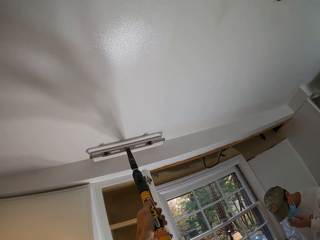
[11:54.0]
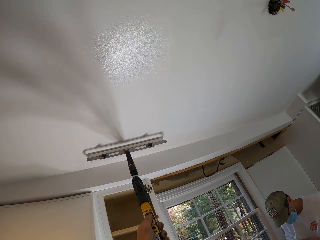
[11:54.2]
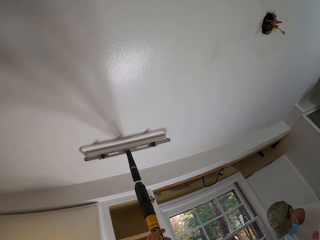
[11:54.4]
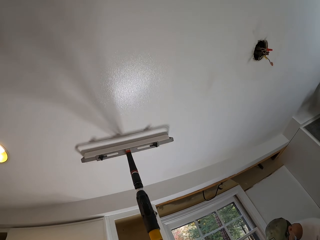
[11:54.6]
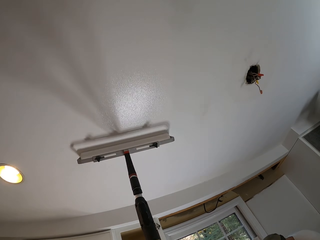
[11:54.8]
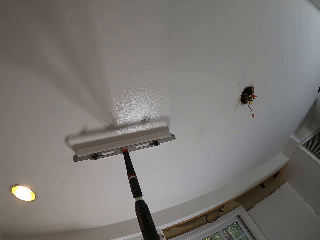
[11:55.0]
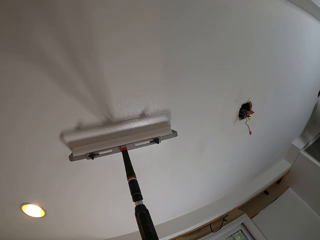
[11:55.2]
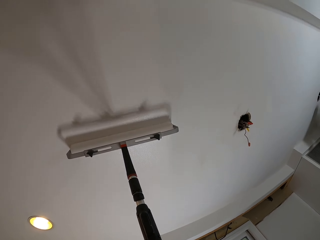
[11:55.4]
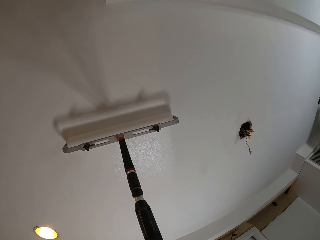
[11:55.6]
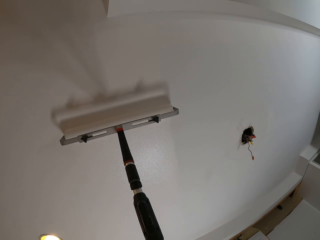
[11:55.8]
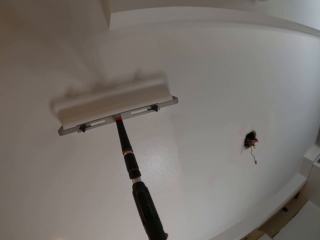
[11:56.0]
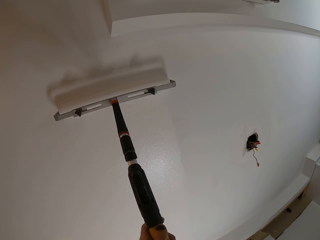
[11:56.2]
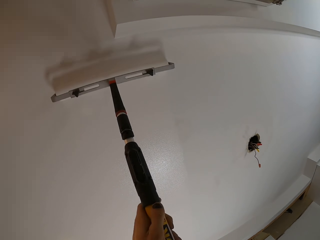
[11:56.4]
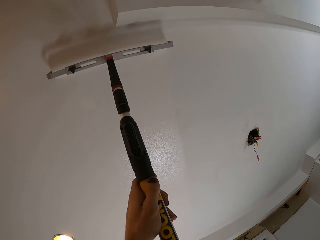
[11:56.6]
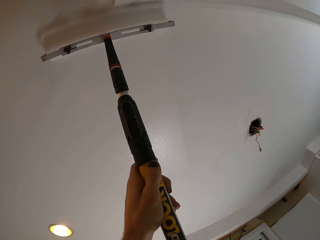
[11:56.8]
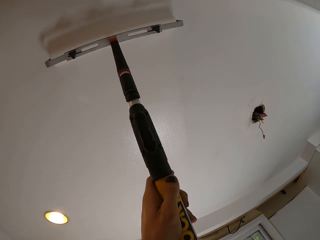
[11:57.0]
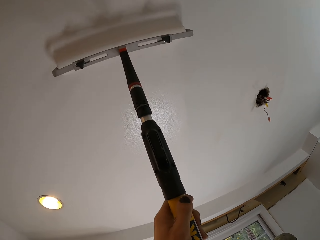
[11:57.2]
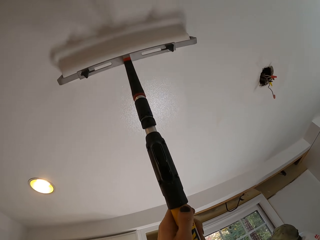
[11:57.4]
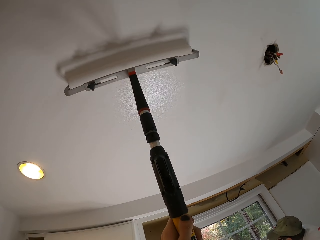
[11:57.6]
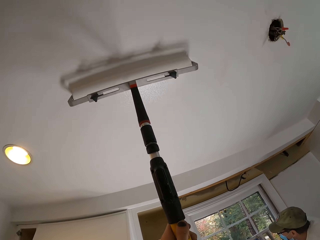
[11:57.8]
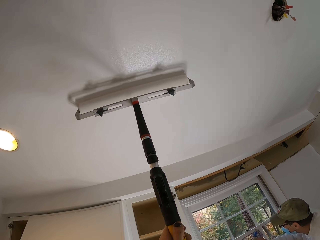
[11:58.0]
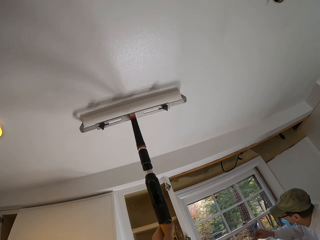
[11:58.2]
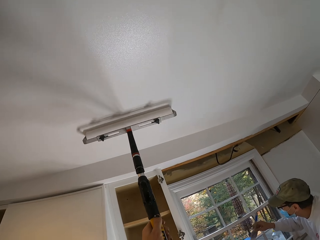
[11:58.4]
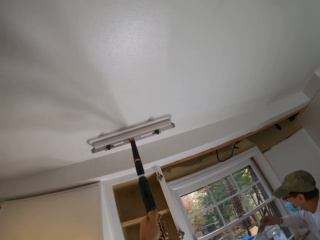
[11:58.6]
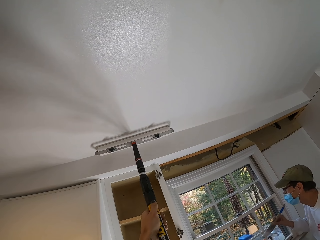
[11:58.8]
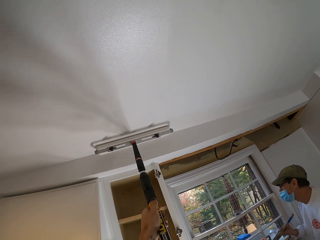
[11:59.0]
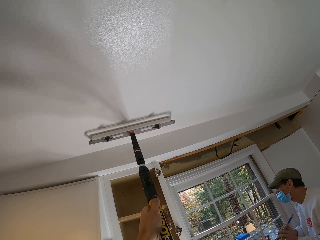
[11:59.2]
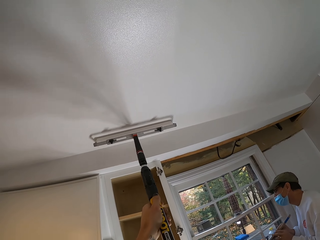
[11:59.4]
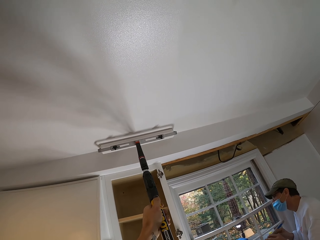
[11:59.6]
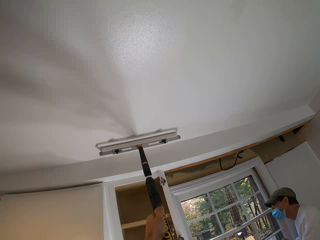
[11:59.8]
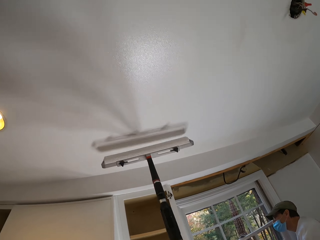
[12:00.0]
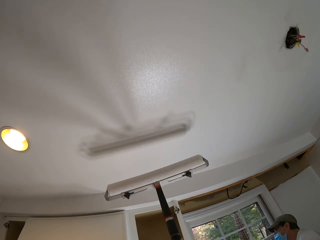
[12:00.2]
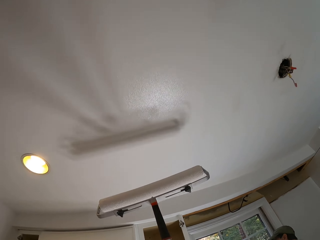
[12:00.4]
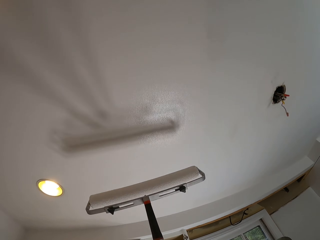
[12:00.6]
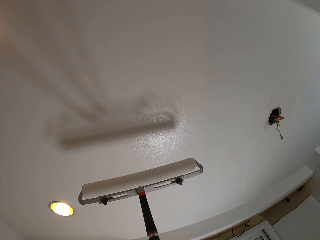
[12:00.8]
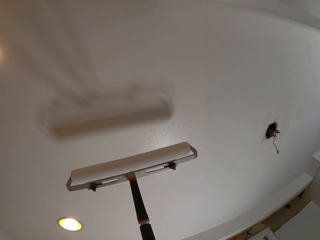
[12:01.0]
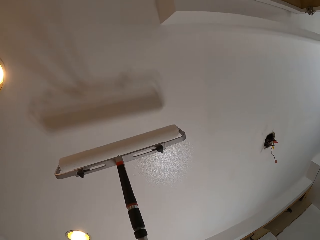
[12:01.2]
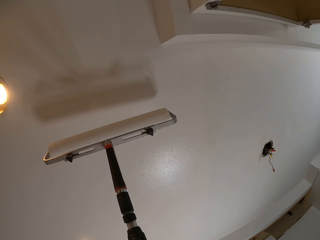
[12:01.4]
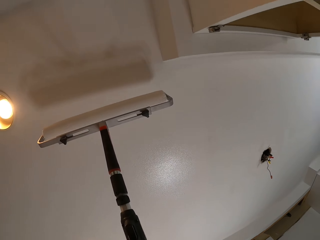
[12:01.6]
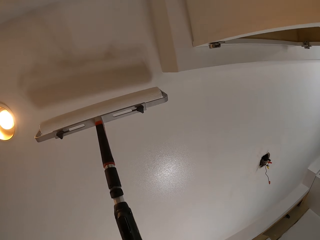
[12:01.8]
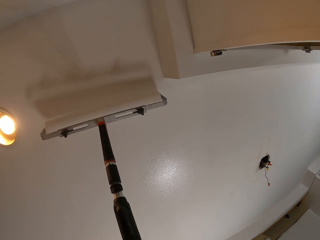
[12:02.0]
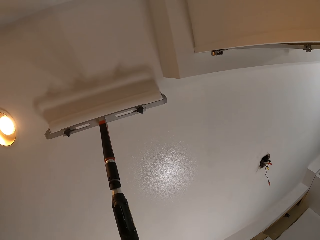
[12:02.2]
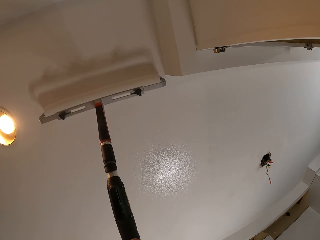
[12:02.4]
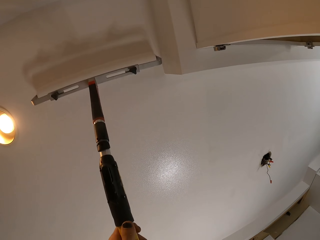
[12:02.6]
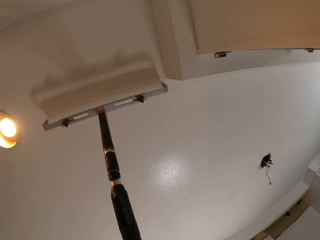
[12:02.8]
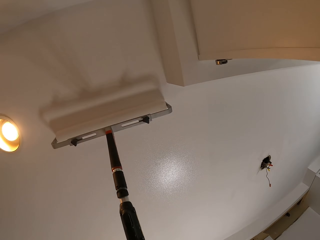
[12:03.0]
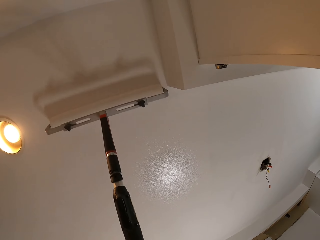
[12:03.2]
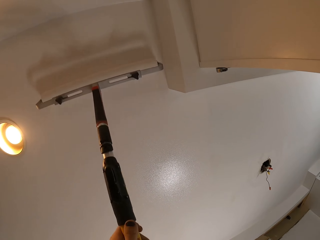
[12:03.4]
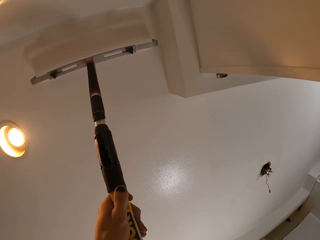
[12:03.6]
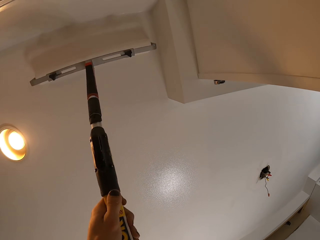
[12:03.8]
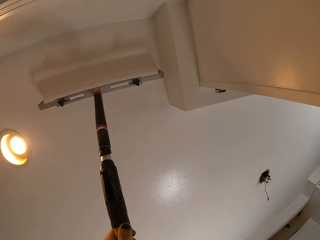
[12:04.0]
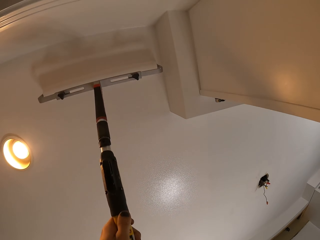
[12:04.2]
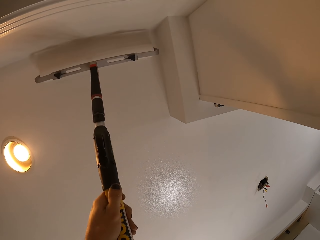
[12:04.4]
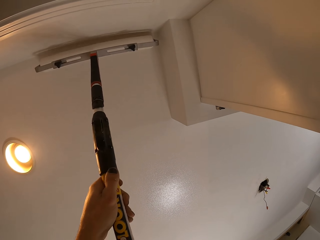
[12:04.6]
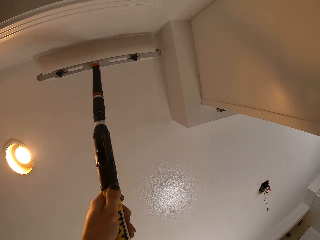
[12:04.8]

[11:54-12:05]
The camera wearer moves the roller around the roof.

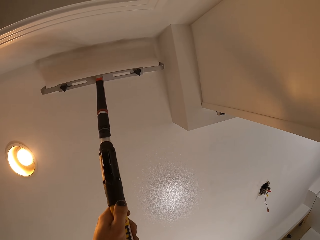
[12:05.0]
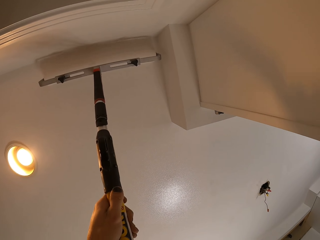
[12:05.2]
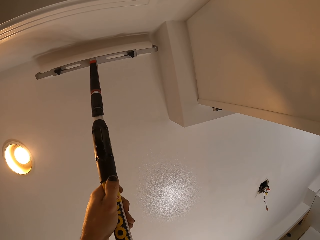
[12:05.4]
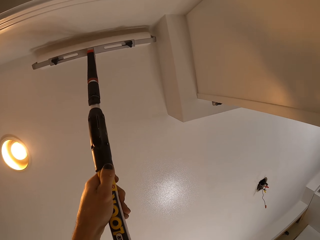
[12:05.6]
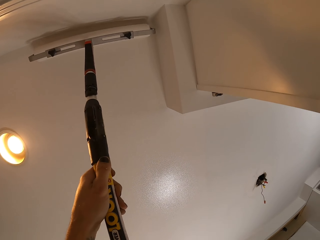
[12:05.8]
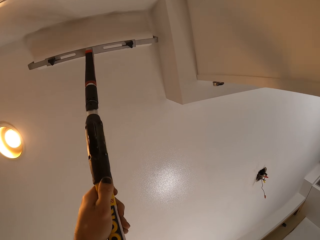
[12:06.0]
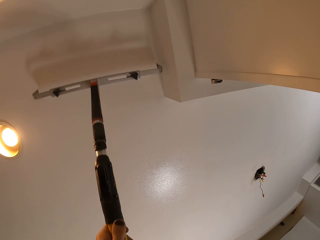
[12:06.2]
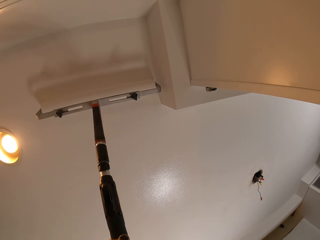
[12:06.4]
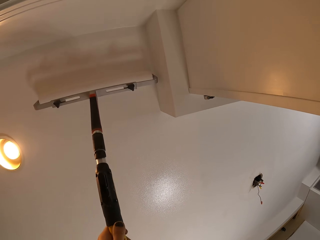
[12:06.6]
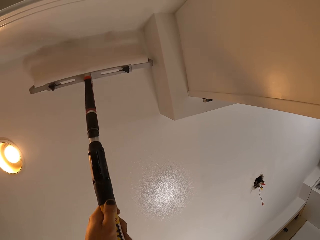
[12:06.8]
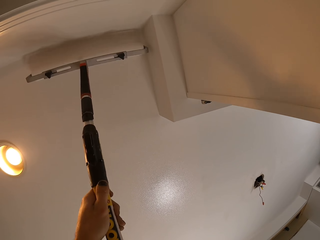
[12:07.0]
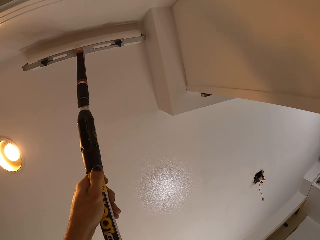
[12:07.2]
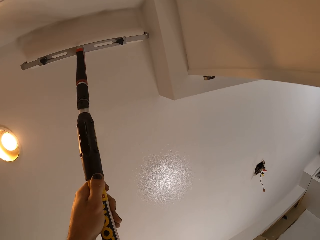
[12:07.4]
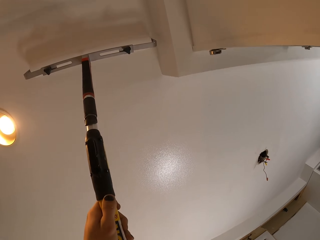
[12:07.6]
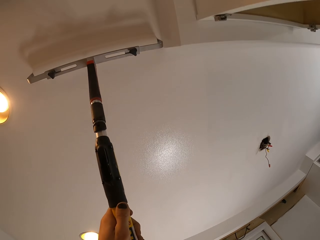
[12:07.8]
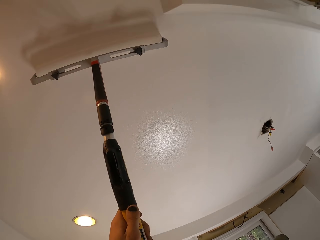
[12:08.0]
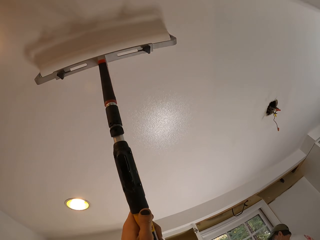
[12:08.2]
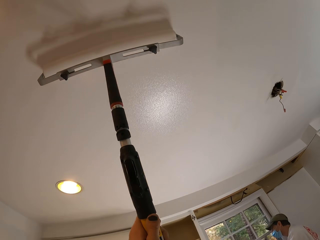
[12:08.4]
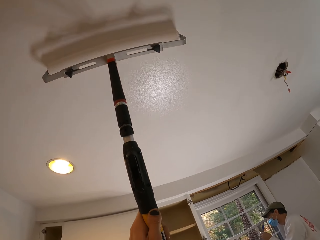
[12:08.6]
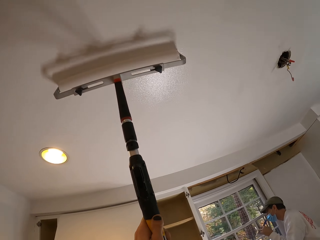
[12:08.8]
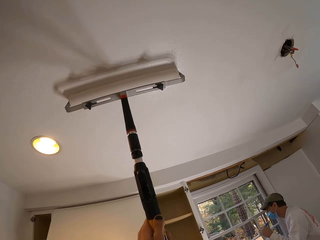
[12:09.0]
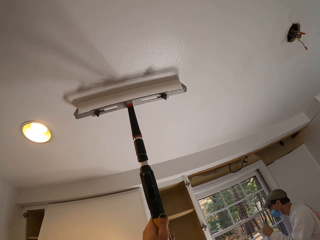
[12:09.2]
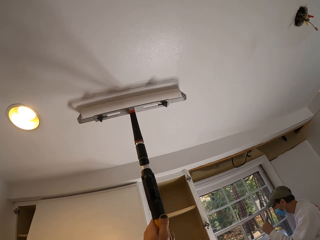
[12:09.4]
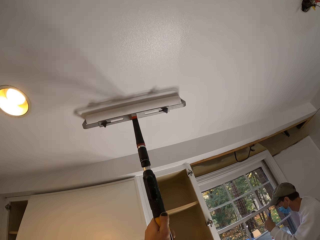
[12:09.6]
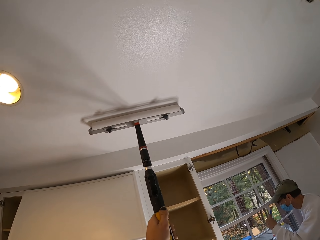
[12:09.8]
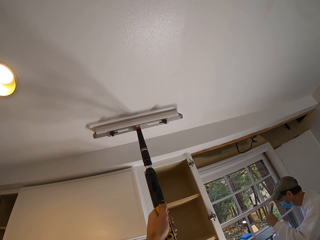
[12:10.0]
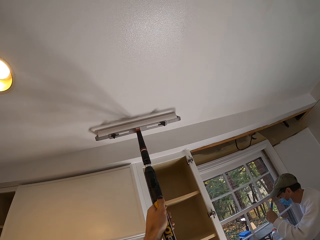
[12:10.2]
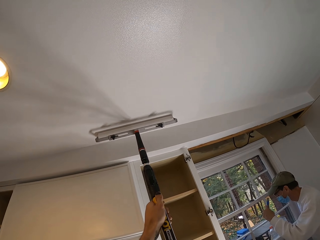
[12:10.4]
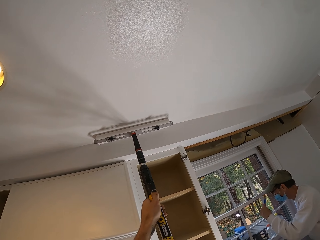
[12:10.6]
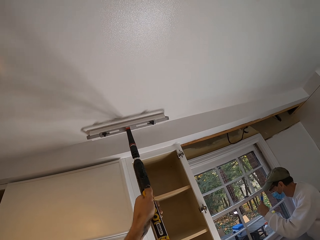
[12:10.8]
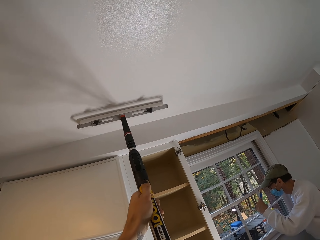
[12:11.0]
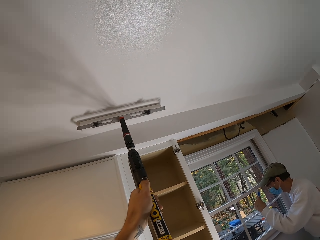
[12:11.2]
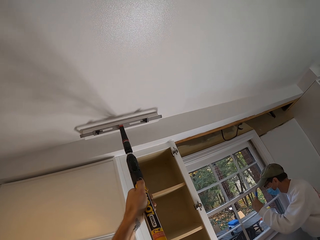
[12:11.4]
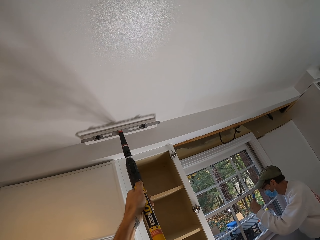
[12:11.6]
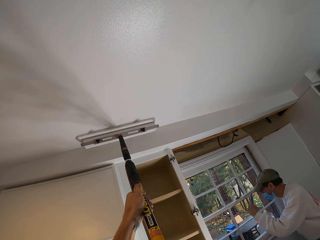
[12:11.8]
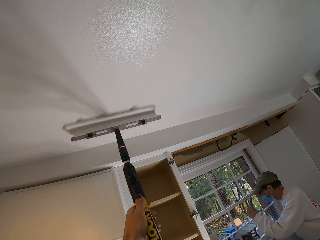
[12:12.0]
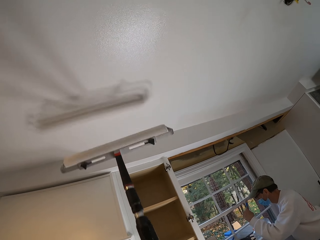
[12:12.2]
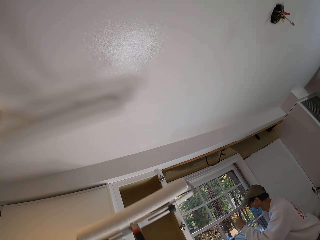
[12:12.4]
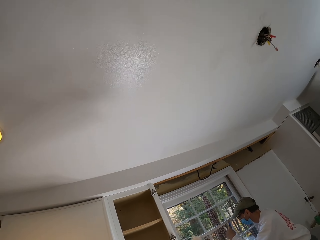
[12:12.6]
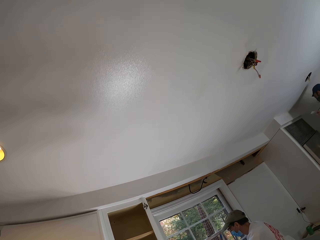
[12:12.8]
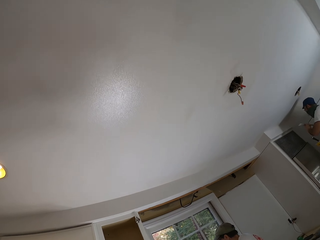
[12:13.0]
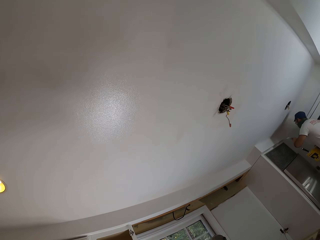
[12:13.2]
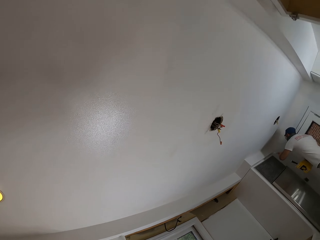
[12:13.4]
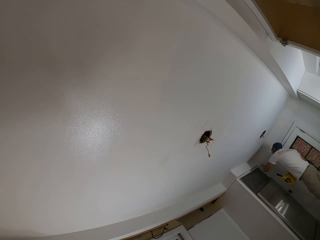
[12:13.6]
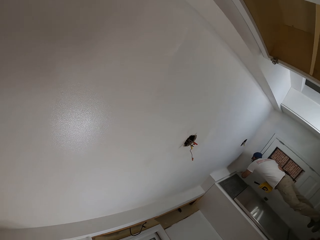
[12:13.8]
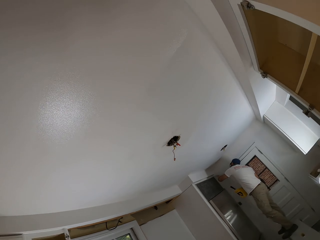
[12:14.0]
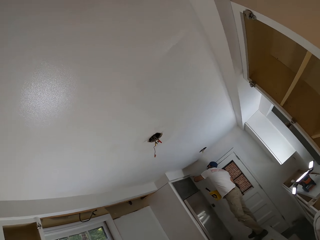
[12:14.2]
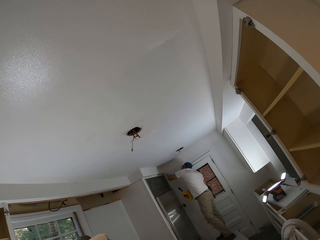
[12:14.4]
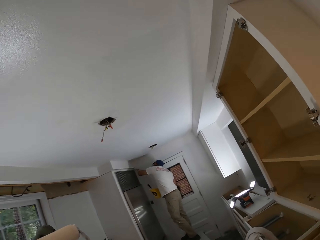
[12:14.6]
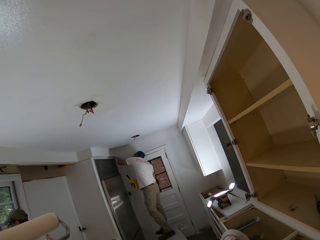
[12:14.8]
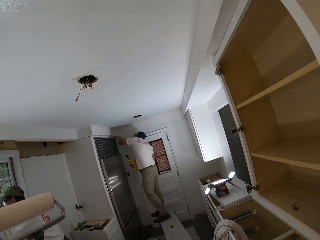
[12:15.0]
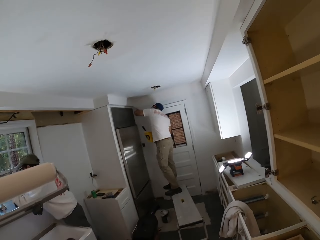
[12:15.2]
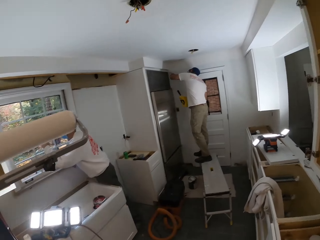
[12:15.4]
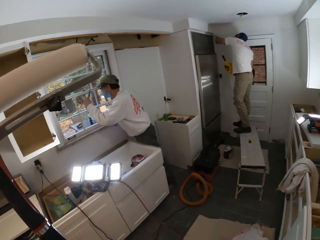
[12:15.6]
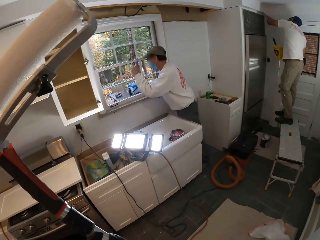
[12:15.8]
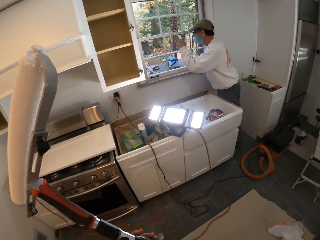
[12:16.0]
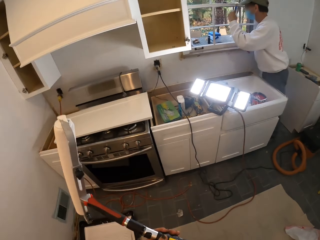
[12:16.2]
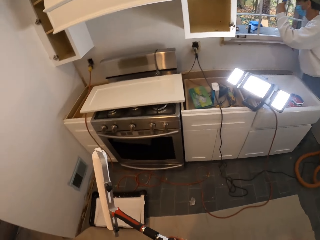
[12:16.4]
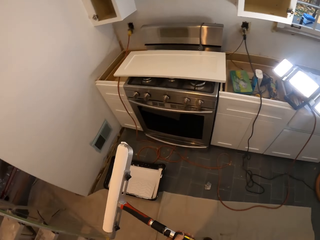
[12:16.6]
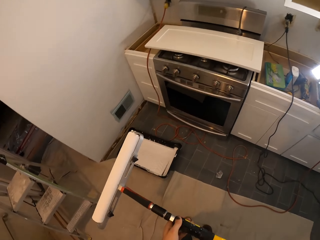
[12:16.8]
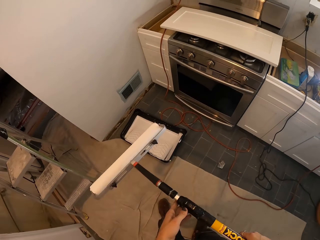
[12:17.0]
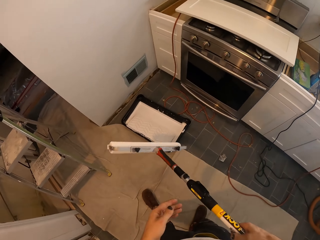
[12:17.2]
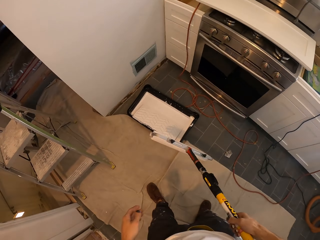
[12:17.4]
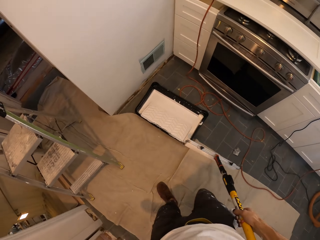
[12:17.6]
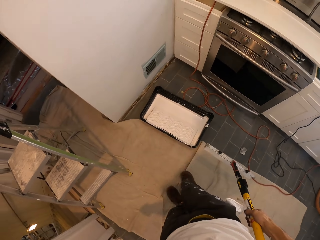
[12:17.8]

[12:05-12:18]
The camera wearer paints on the roof. They look around the house. They walk around the house. A man paints. Another man paints.
